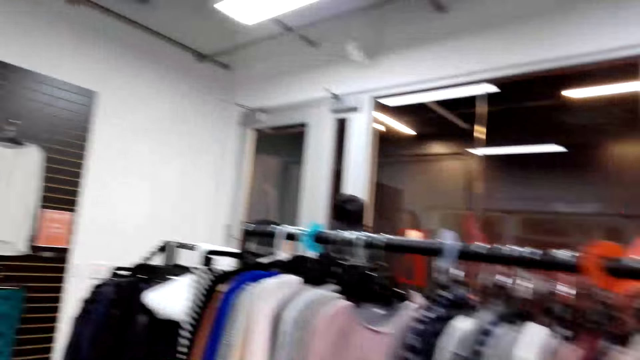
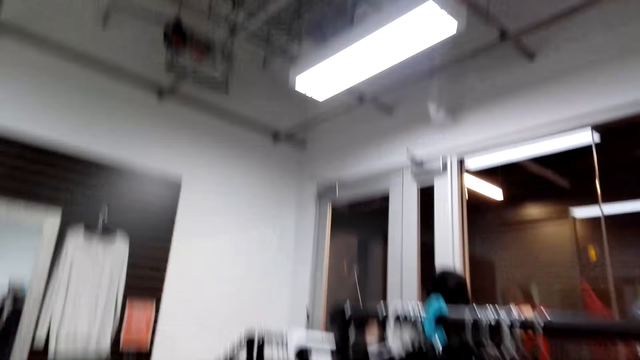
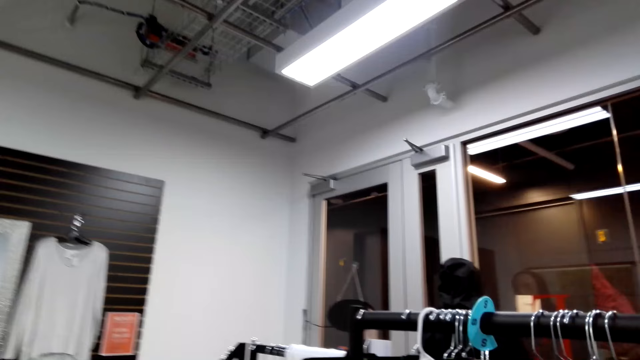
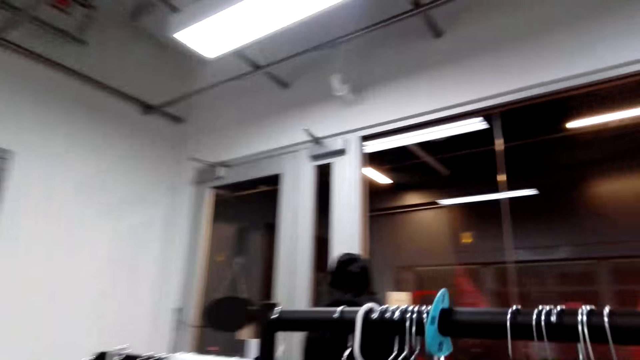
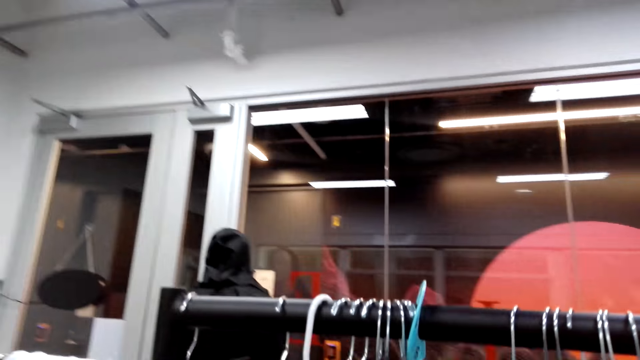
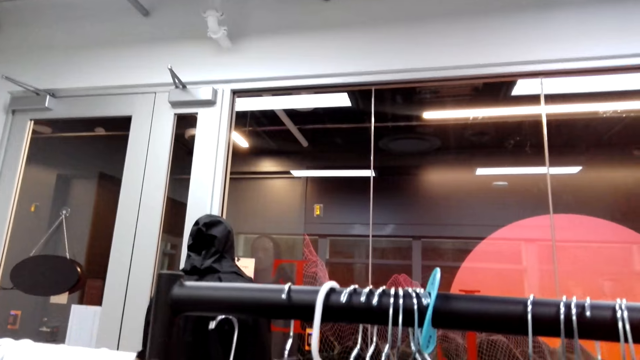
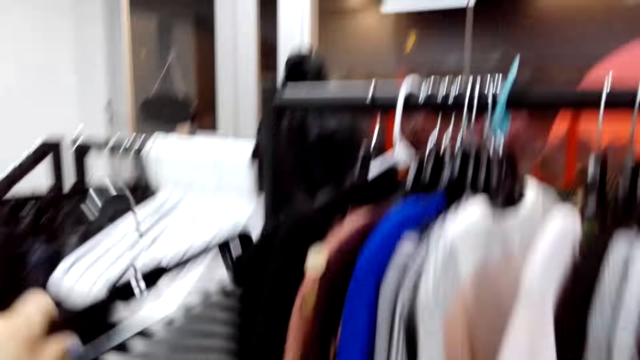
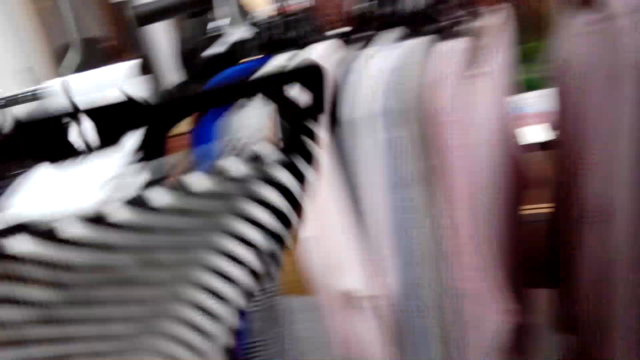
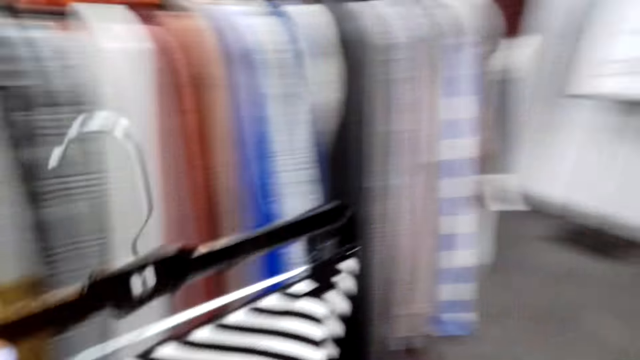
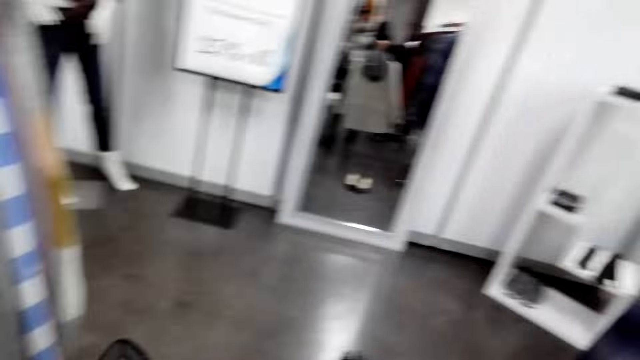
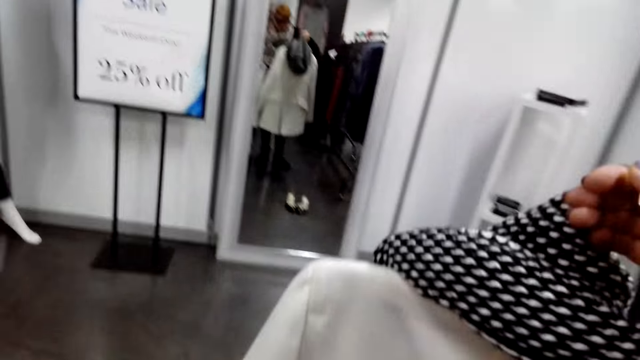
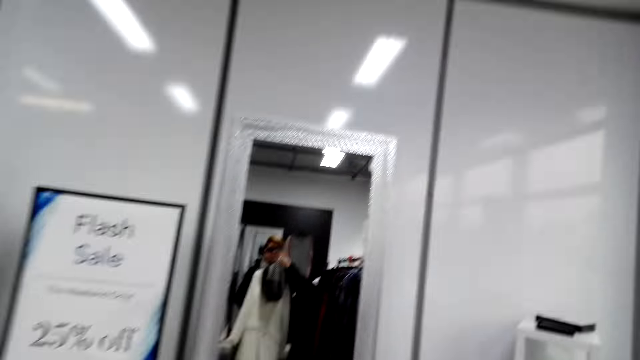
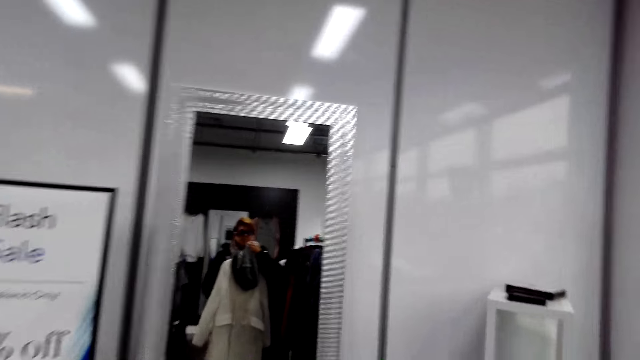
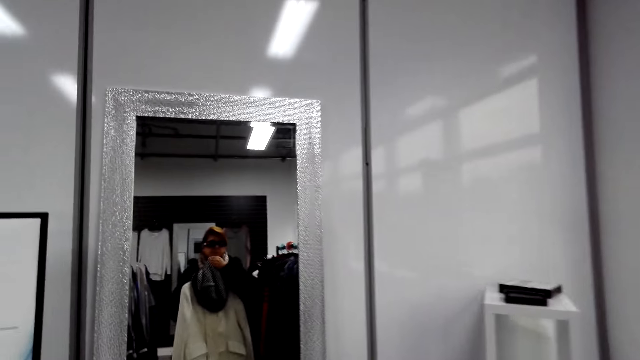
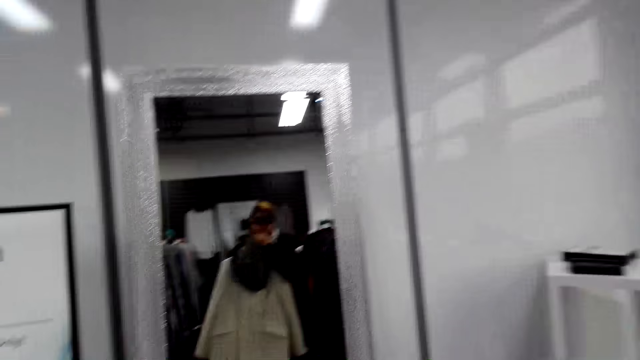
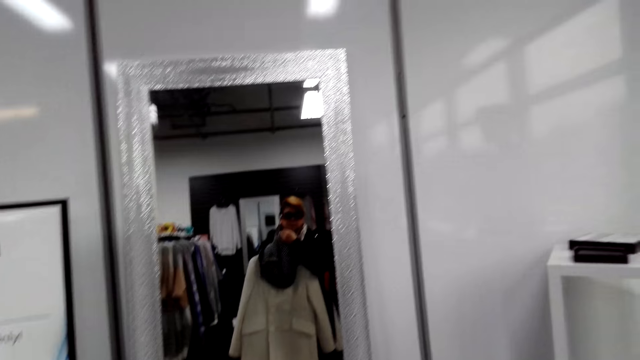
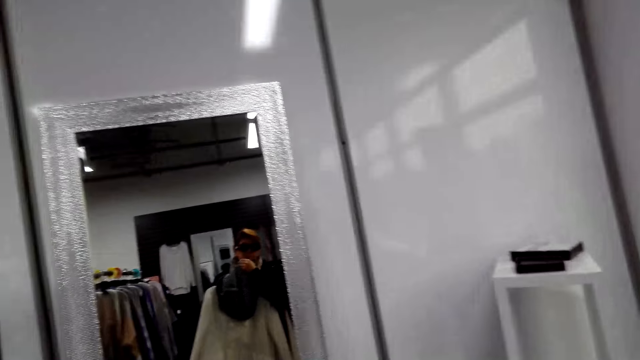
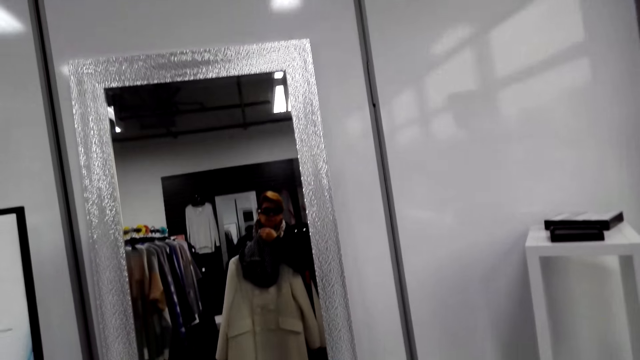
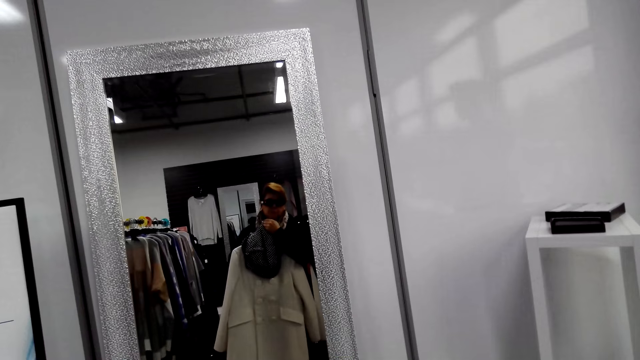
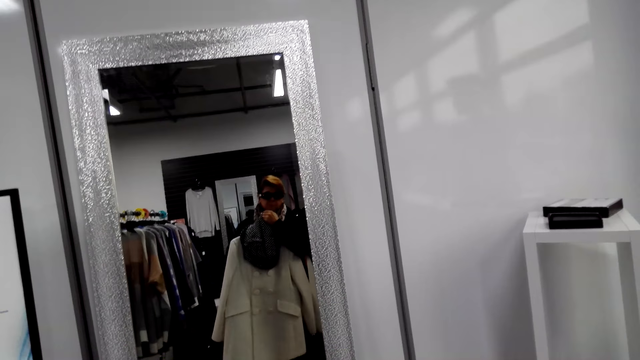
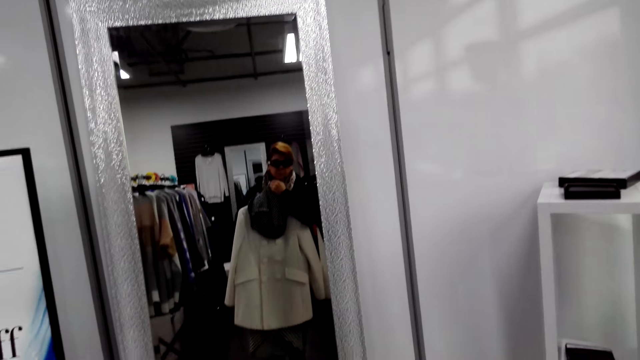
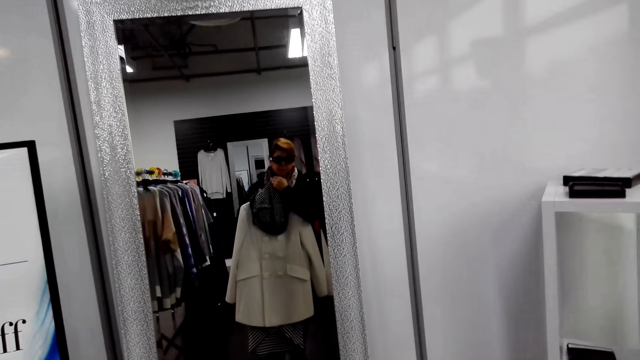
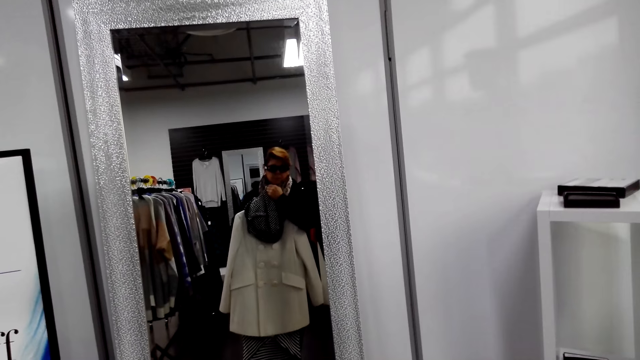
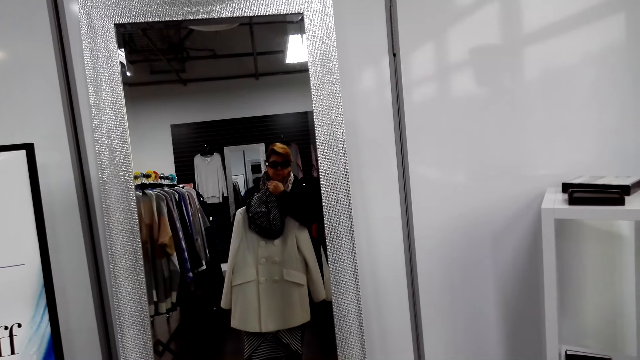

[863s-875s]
The camera wearer looks around the room. She walks left. She moves around the room. She removes a hanger from the fabric holder. She picks up a skirt. She turns right and walks forward. She moves towards the mirror. She looks at the coat and scarf in the mirror. She stares at herself on the mirror.

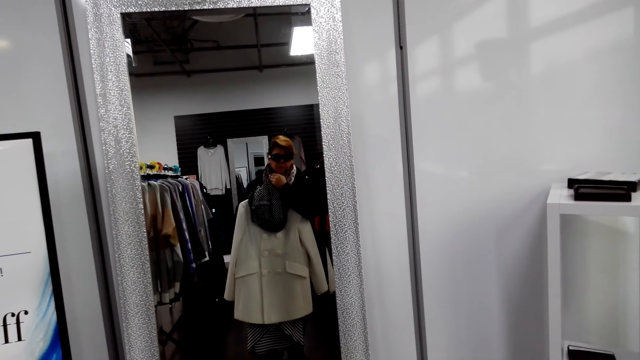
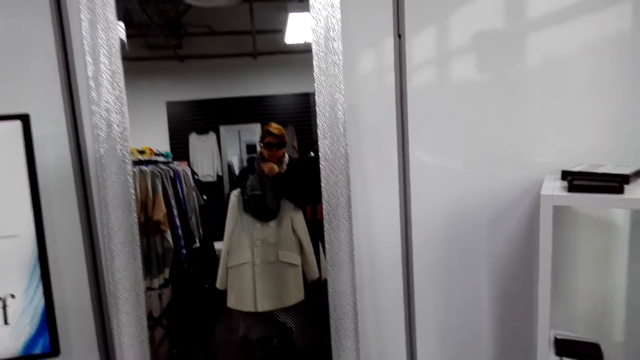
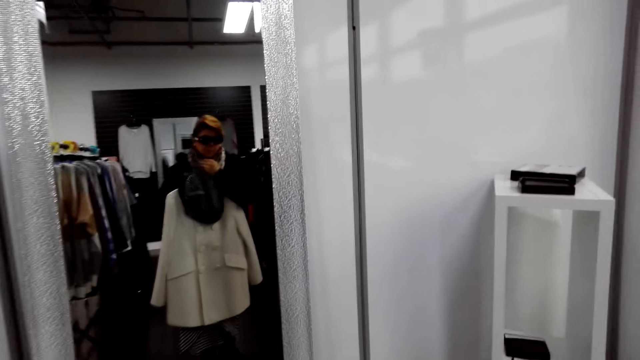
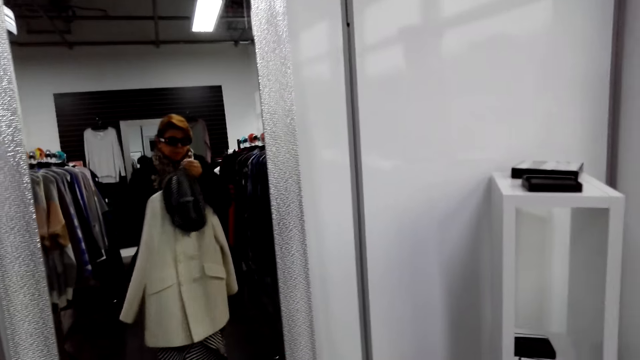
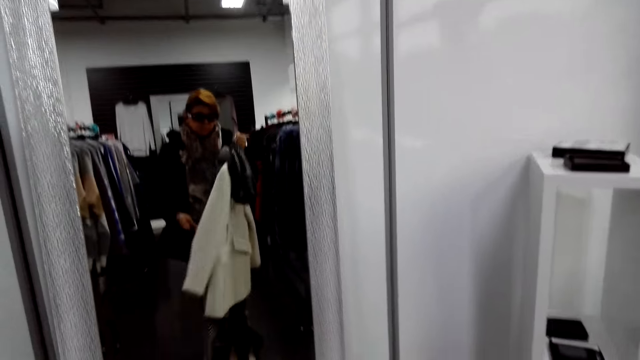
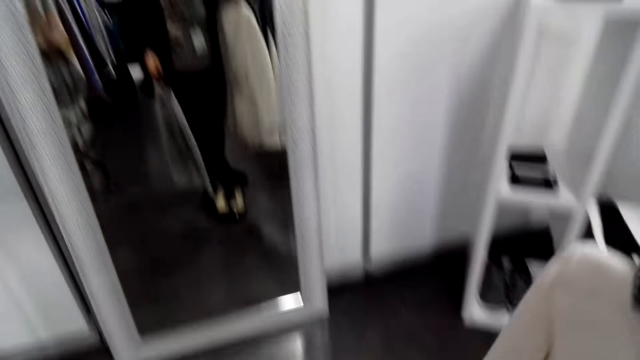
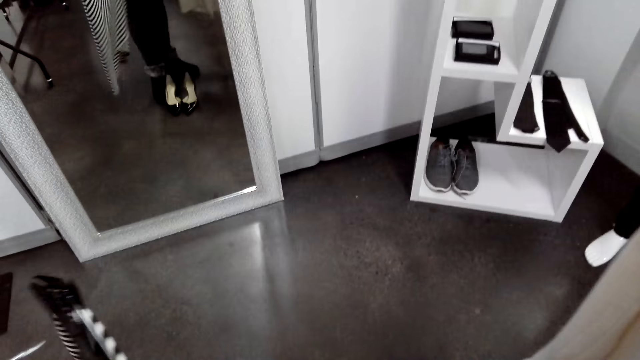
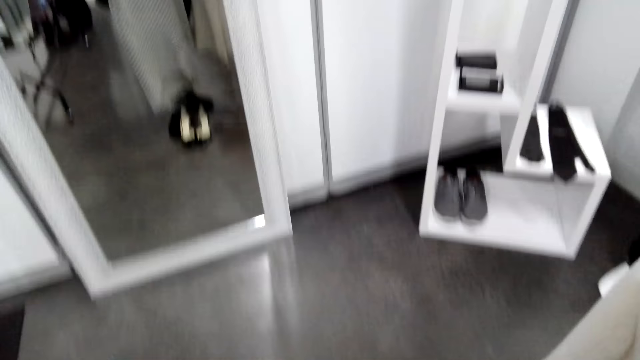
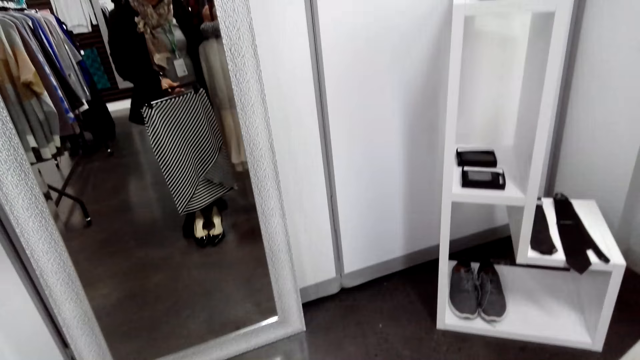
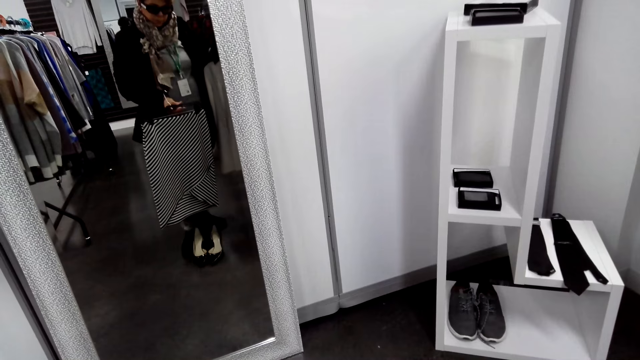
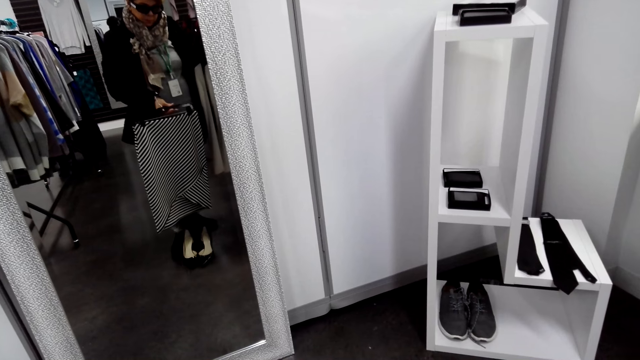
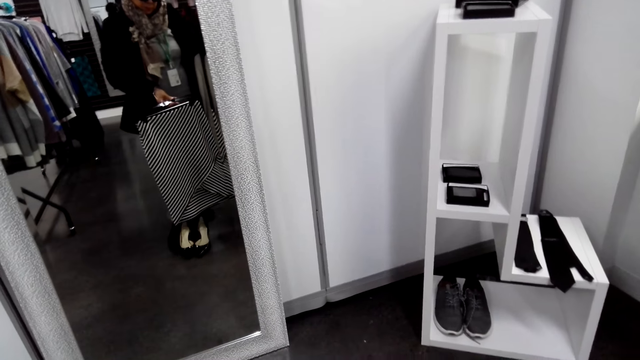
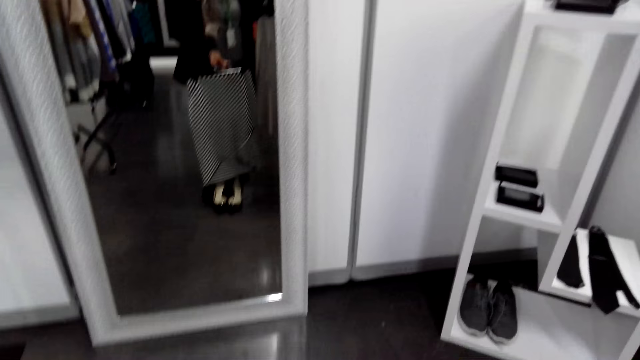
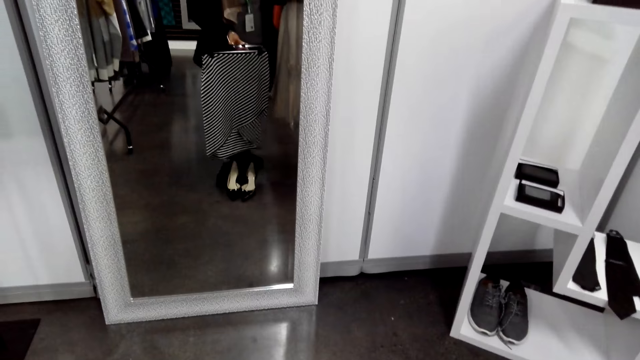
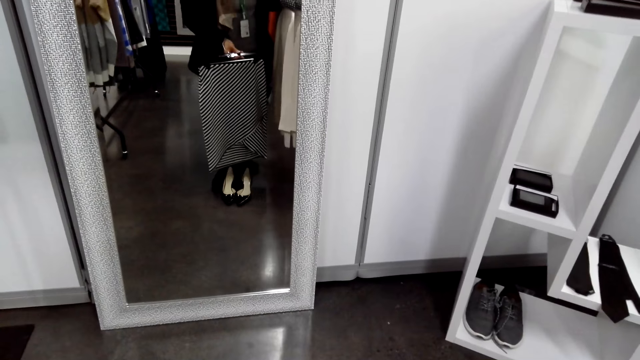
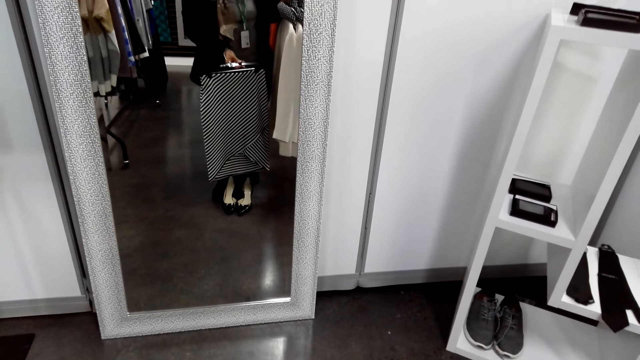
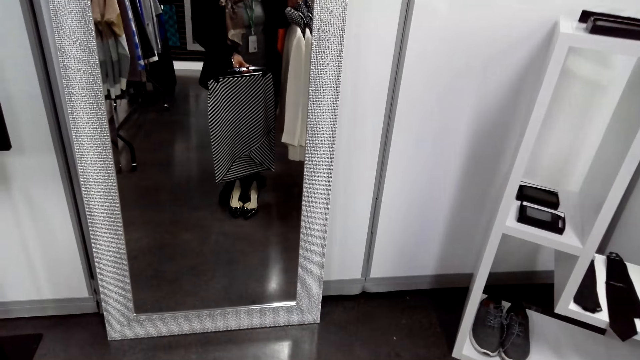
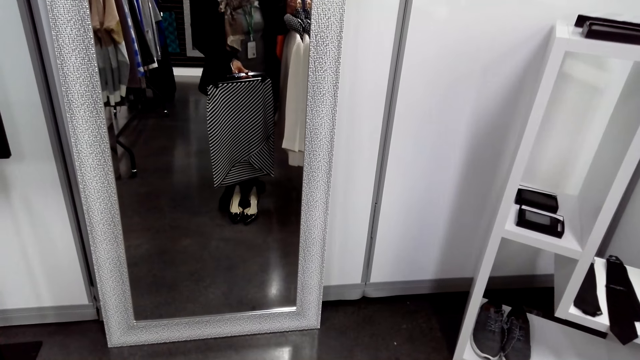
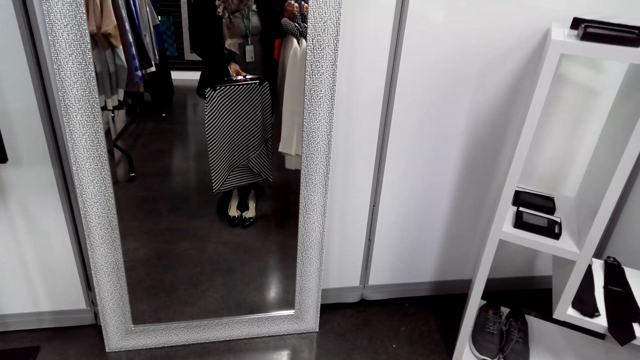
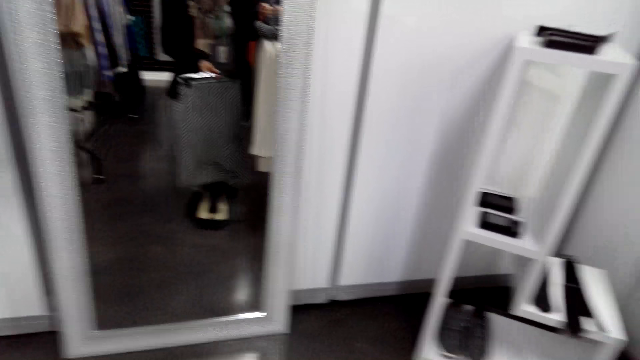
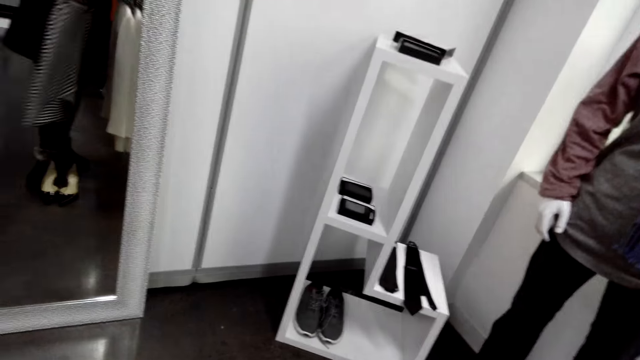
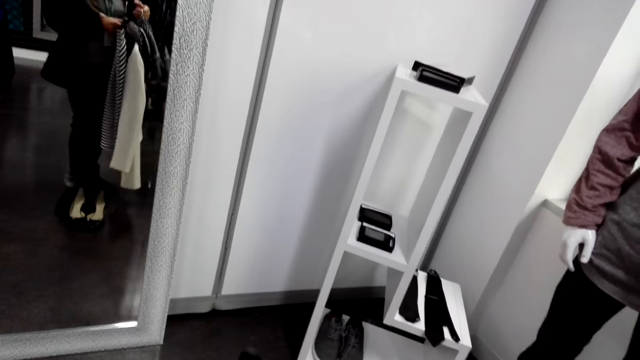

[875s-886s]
The camera wearer looks at the skirt in the mirror. They fit the skirt on the waist.
